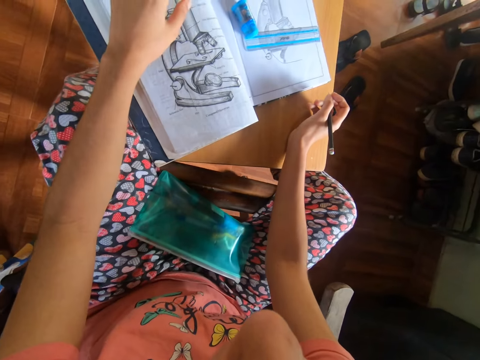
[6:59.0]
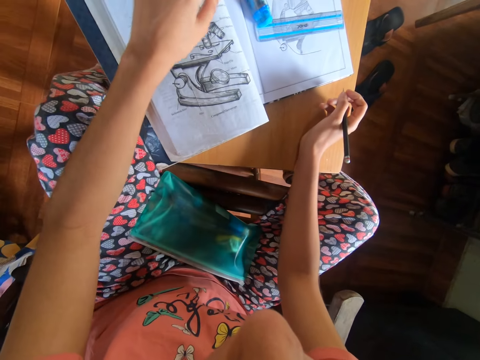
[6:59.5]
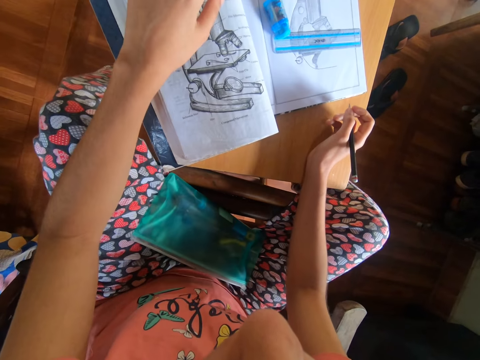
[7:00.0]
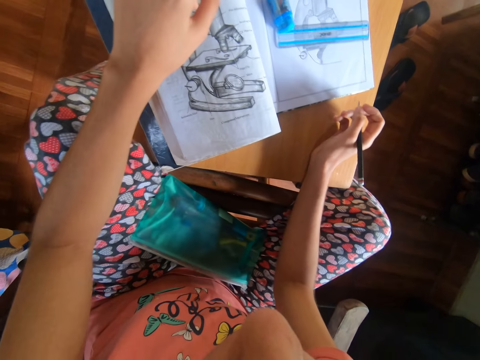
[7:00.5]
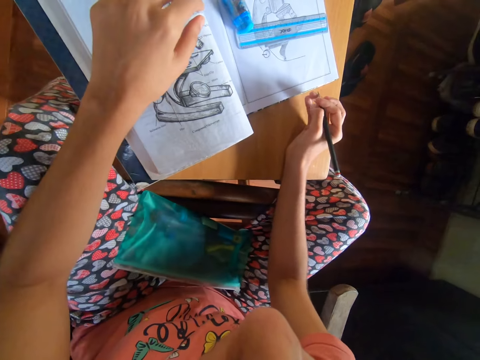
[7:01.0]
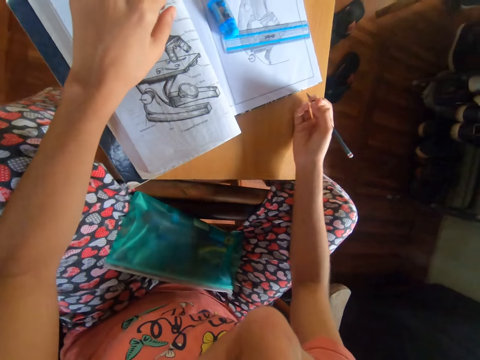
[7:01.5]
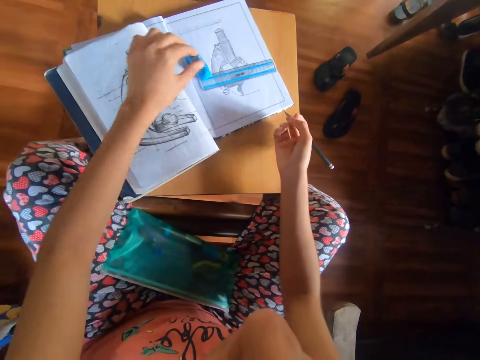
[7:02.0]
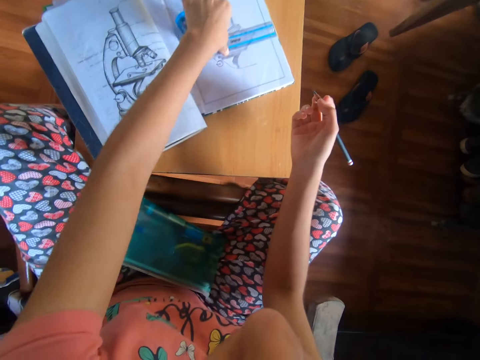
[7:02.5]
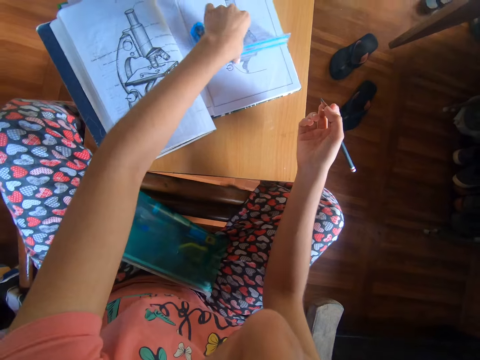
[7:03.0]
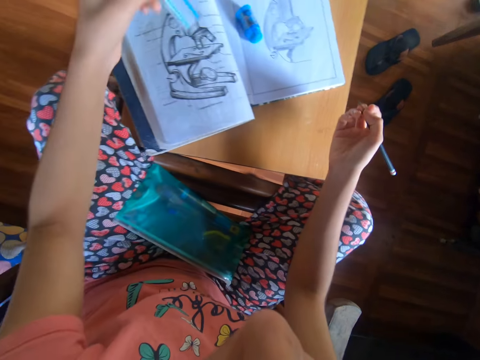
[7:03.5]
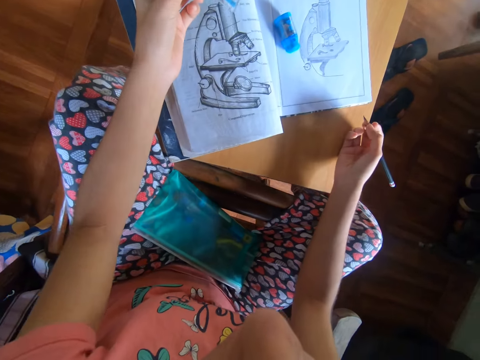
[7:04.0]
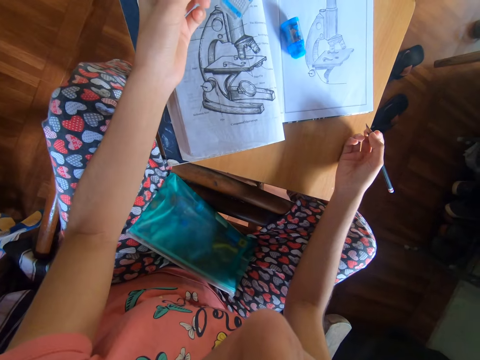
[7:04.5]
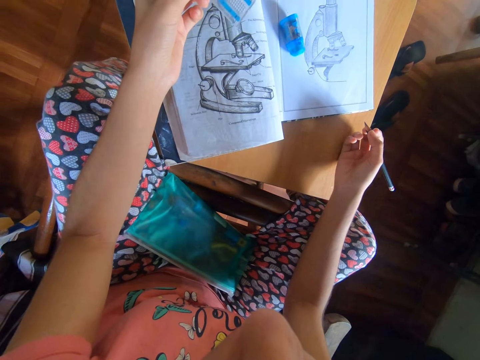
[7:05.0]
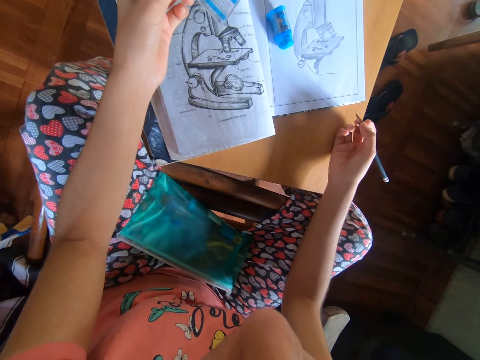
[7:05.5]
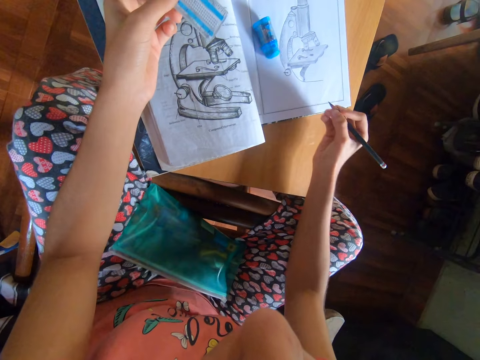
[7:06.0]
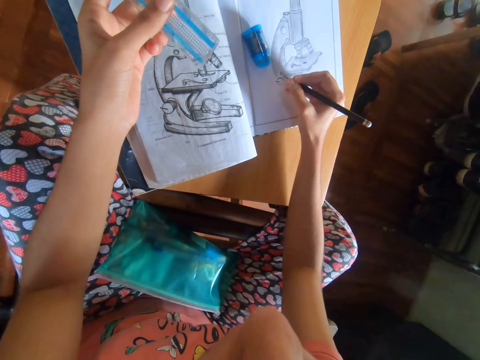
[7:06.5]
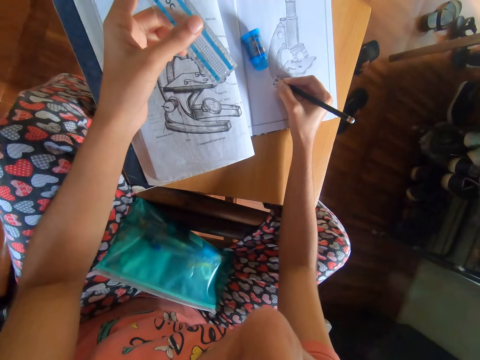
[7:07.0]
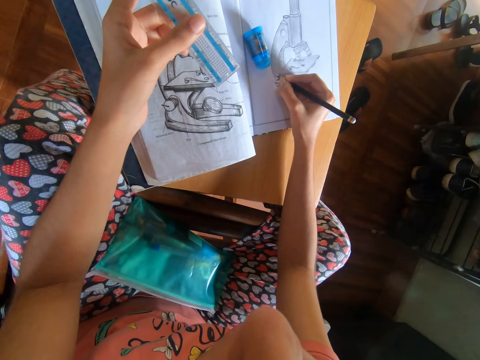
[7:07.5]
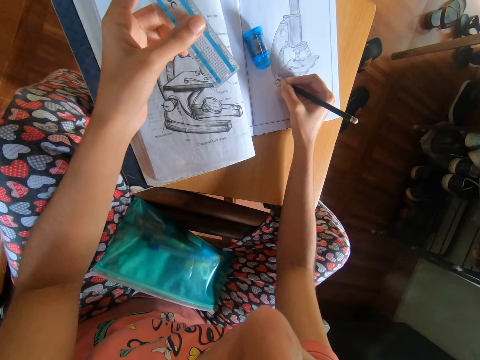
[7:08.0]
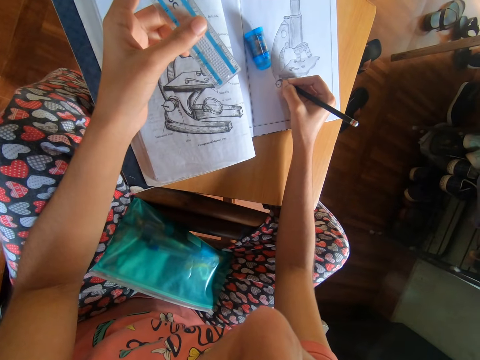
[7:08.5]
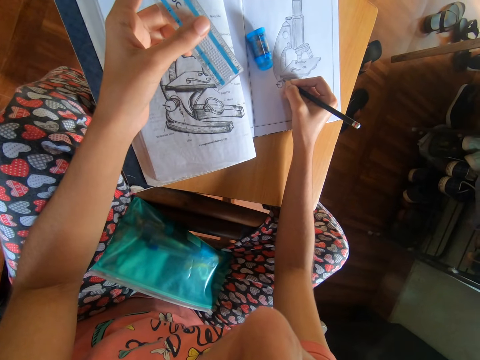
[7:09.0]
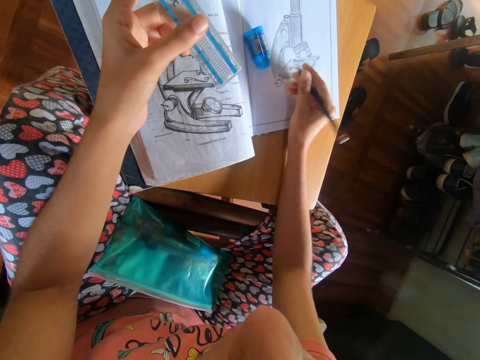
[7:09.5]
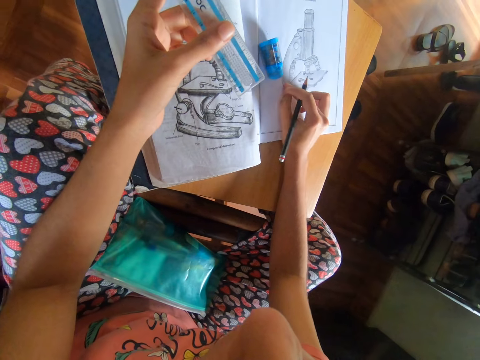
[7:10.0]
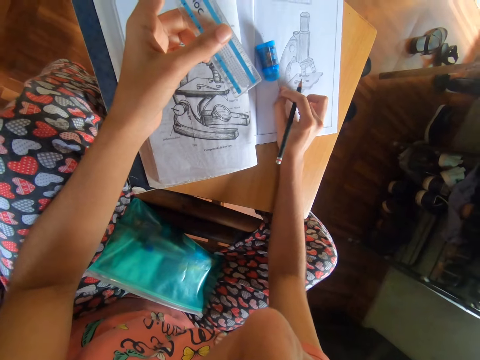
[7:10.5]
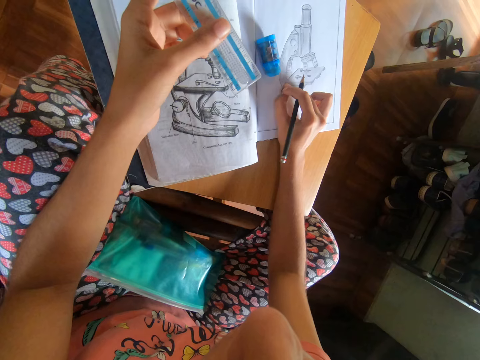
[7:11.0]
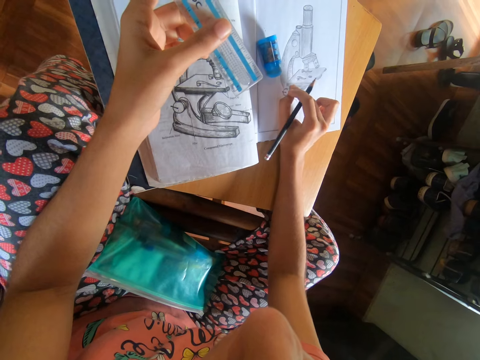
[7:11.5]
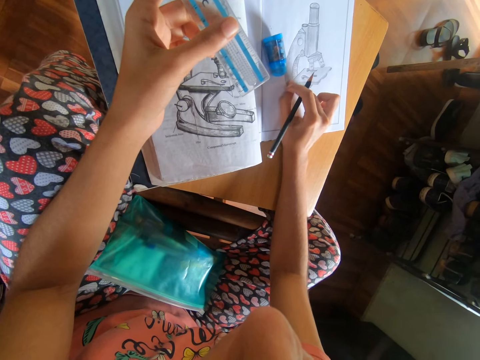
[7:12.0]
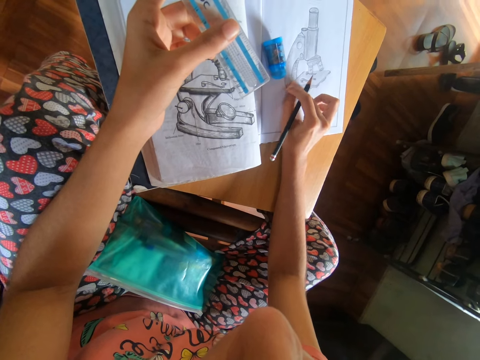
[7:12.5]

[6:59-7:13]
The camera wearer examines the art. He picks the ruler from the book on the table with his left hand. He places his right hand on the book on the table. He draws the diagram on the book on the table with the pencil in his right hand. He cleans the diagram on the book on the table with his right hand.

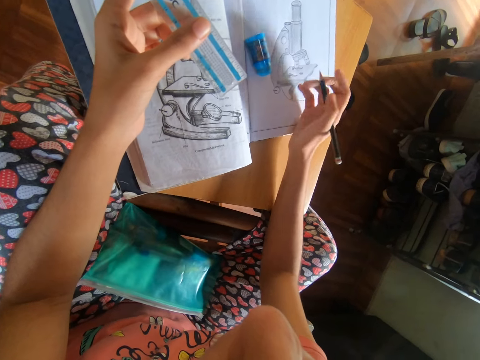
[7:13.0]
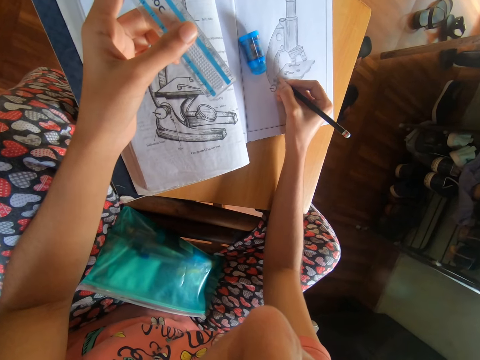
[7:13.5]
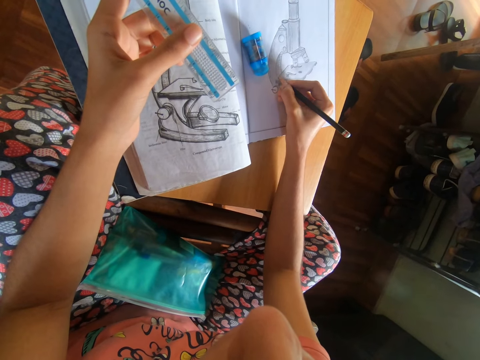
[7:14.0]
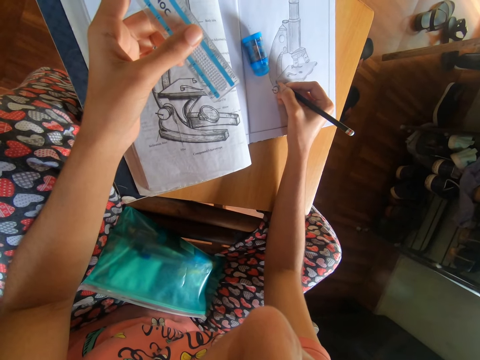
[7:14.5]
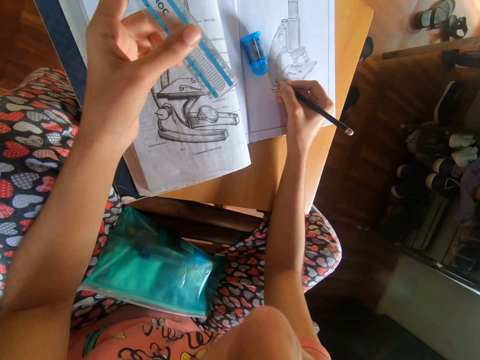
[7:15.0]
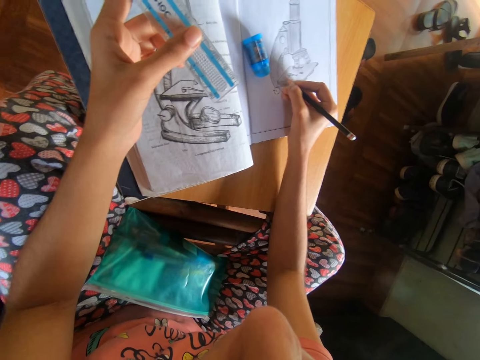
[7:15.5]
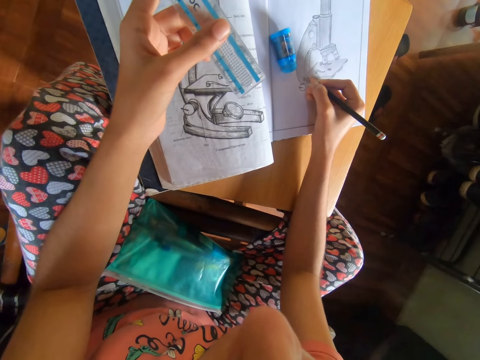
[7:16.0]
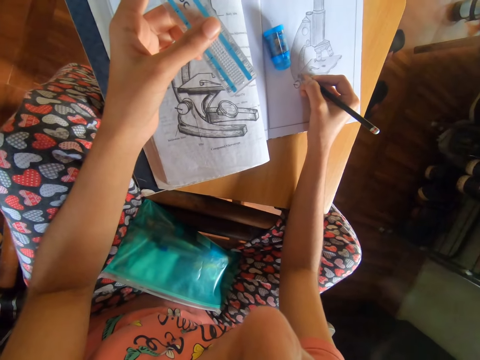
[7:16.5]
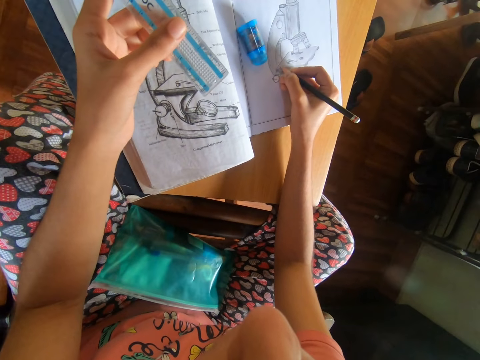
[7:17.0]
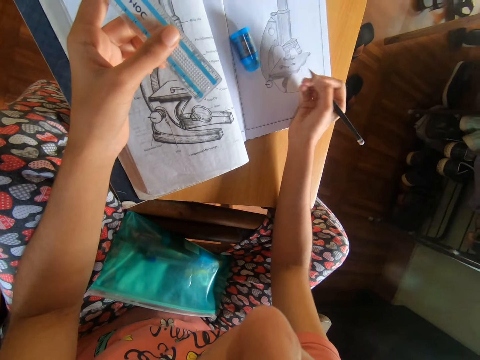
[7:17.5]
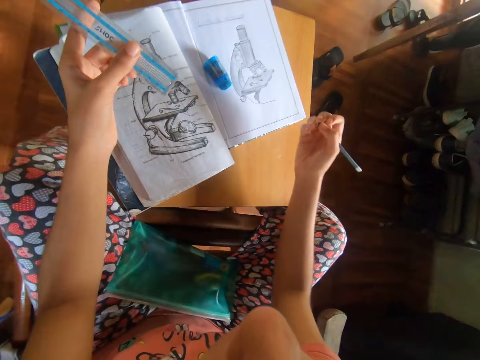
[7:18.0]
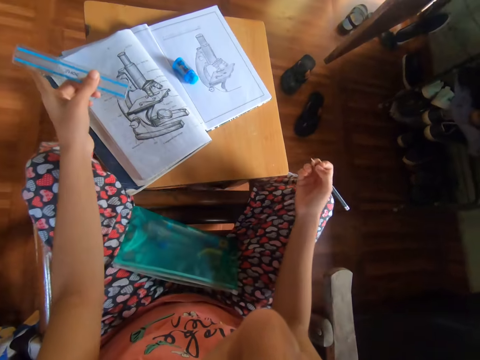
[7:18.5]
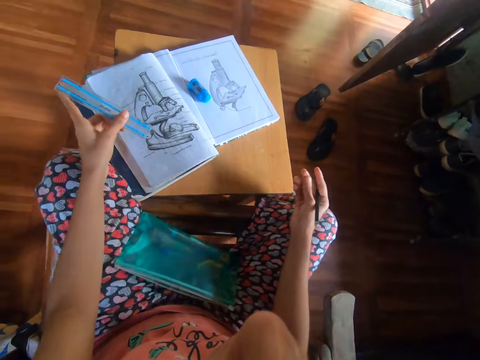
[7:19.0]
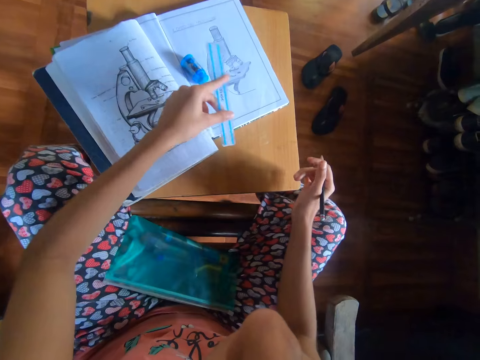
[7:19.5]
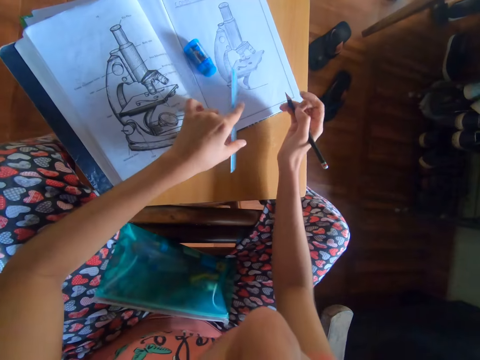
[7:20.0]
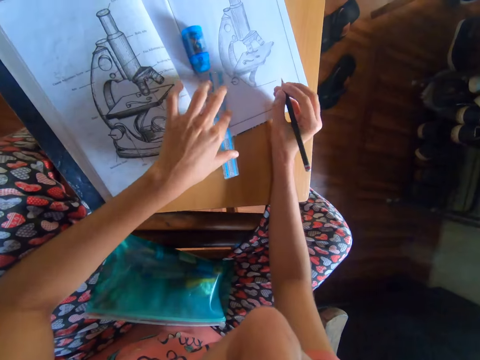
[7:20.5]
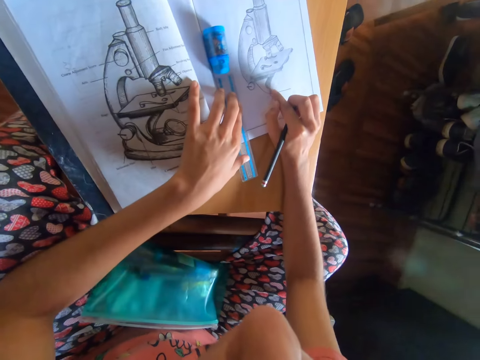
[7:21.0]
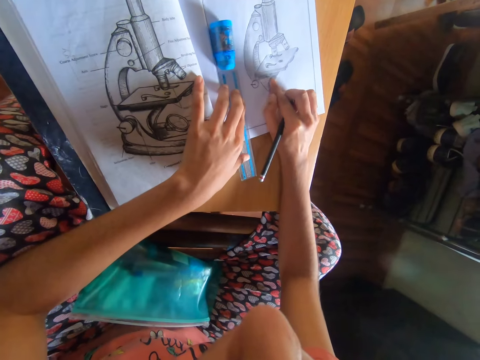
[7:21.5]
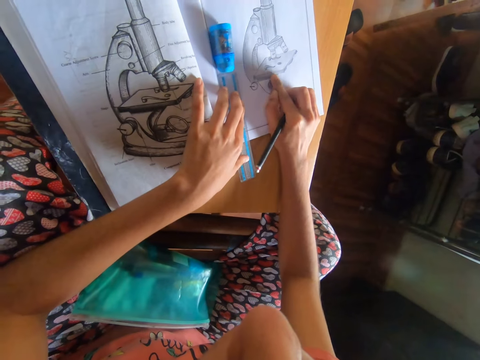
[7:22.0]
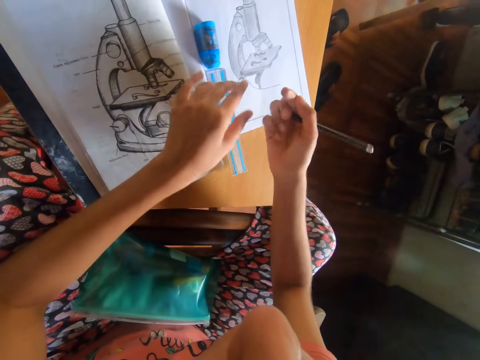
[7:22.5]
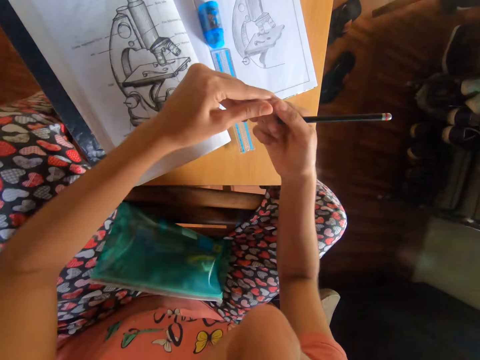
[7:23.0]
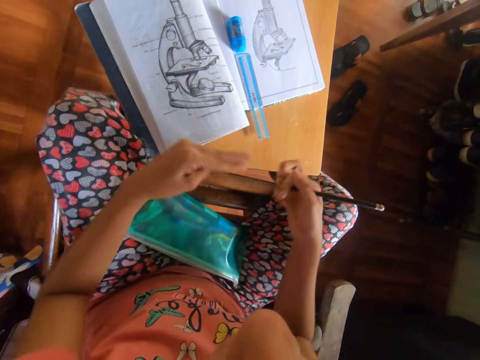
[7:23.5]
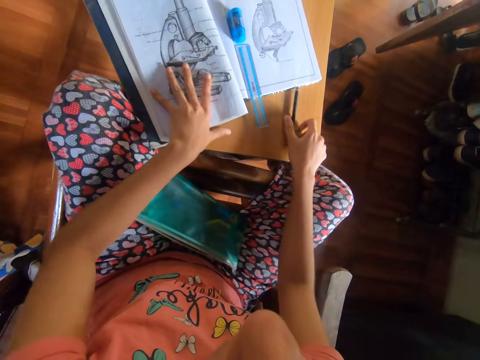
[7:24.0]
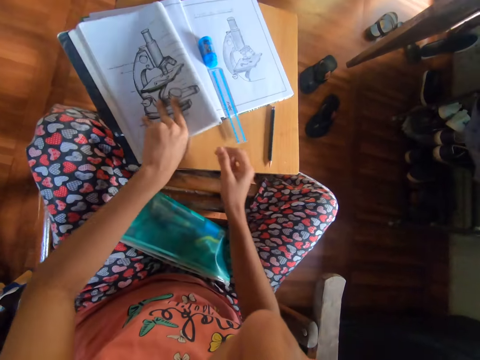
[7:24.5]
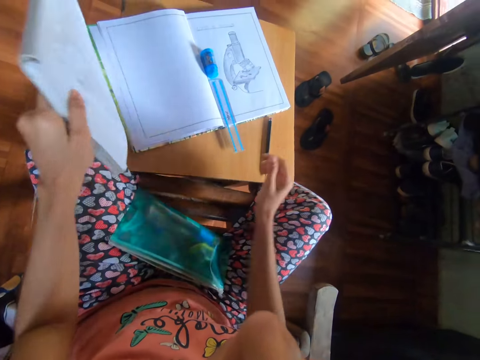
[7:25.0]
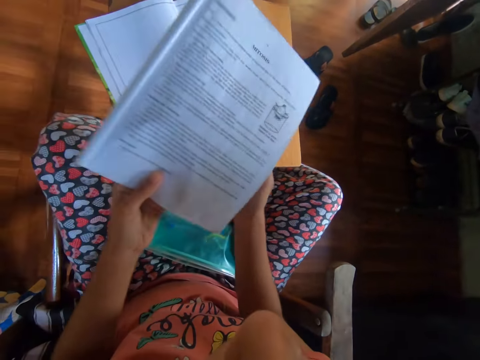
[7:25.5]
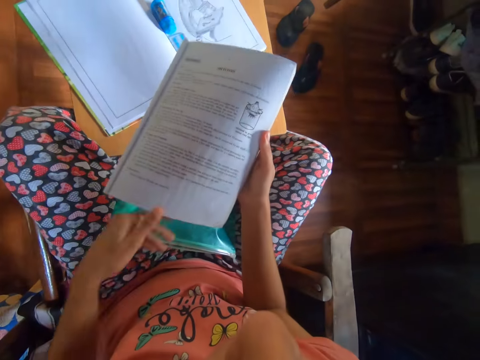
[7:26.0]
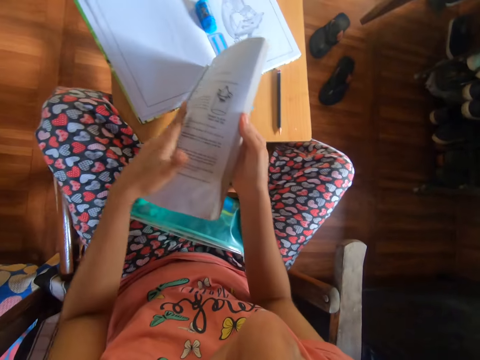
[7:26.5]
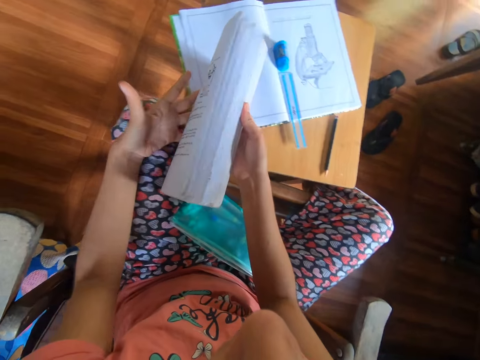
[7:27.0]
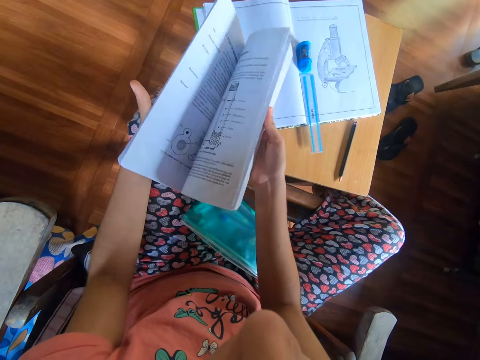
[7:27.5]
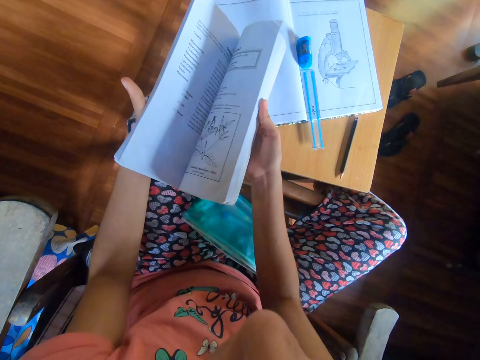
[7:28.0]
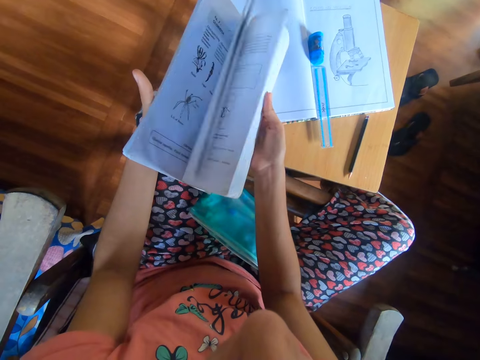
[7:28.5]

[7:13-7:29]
The camera wearer draws the diagram on the book on the table with the pencil in his right hand. He places the ruler in his left hand on the book on the table. He cleans the diagram on the book on the table with his right hand. He cleans his right hand with his left hand. He places the pencil in his right hand on the table. He picks the textbook from the book on the table with his left hand. He holds the textbook with both hands. He flips through the pages of the textbook with his right hand.
